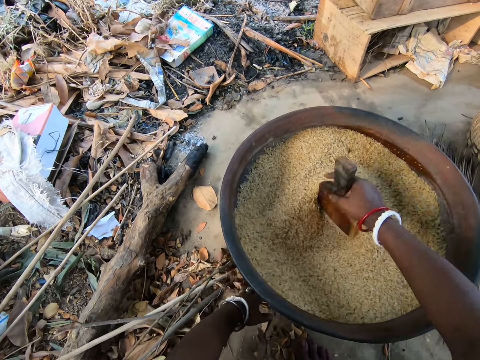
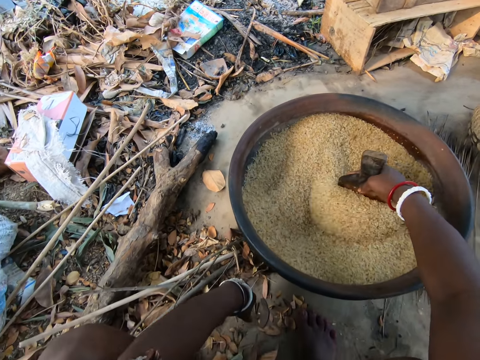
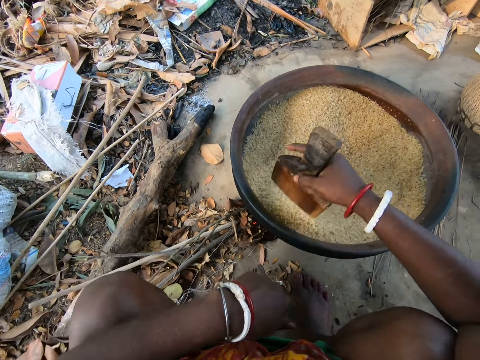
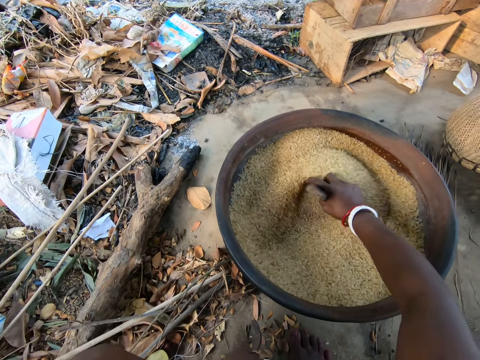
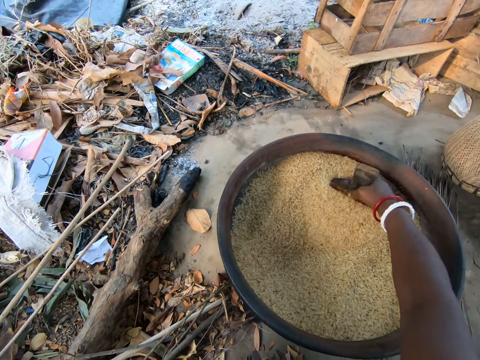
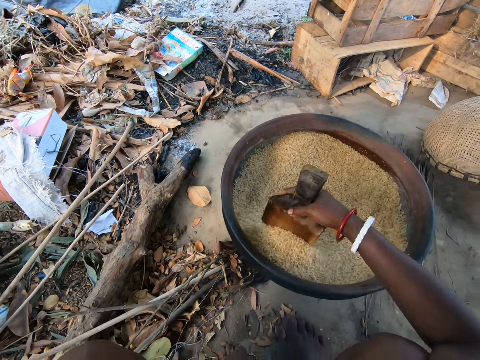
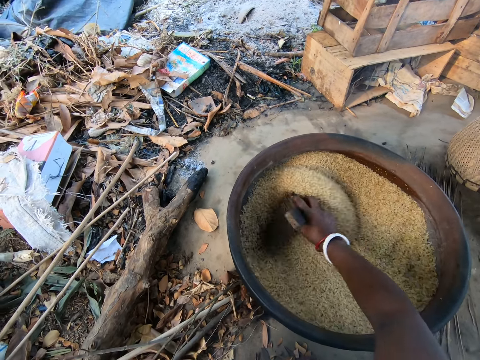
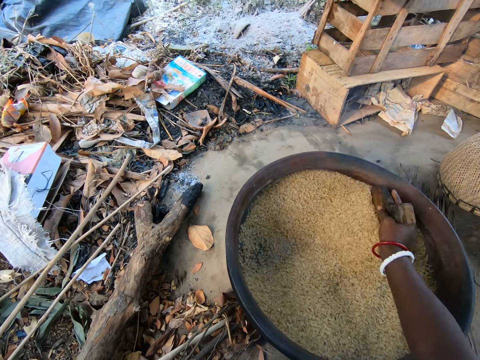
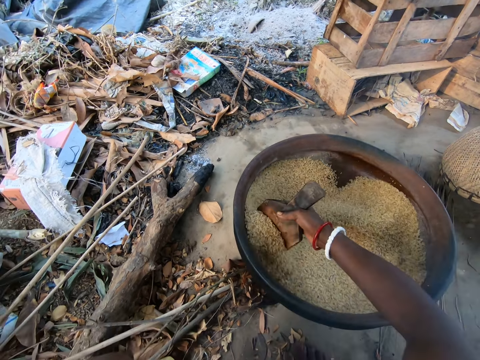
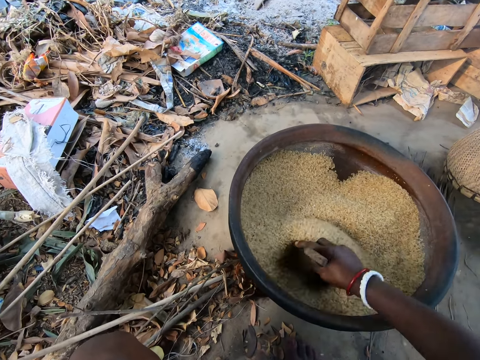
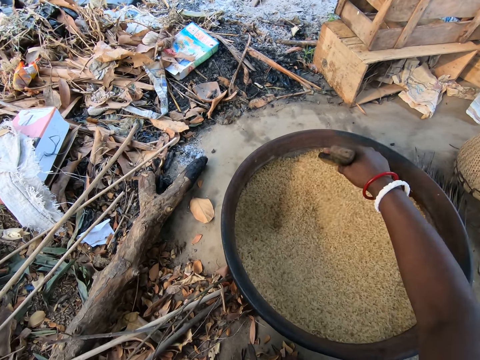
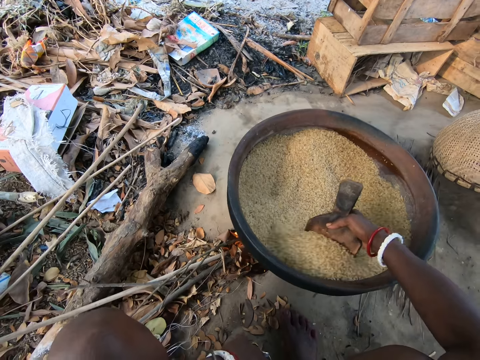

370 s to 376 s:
The camera wearer puts the left hand on the knee.

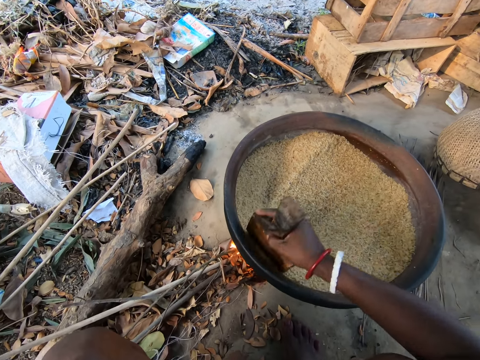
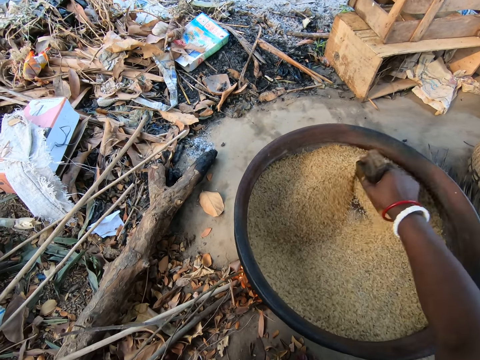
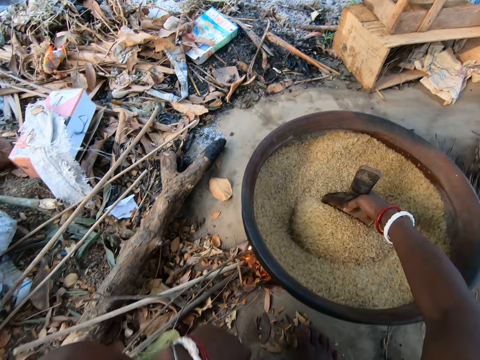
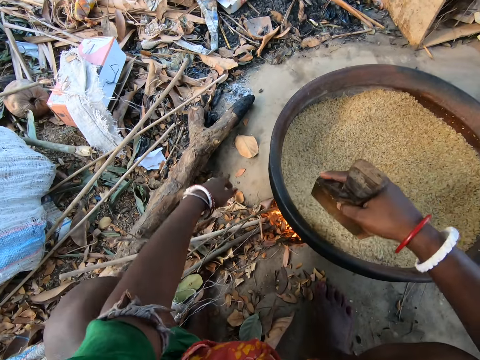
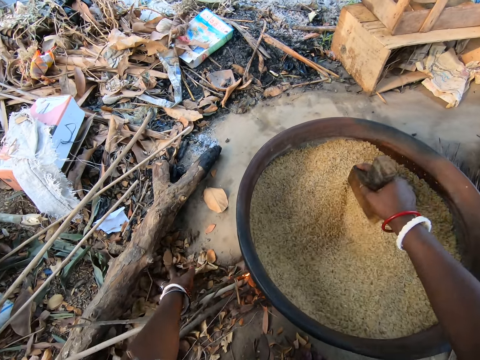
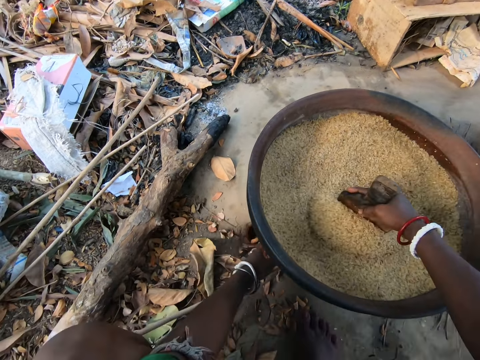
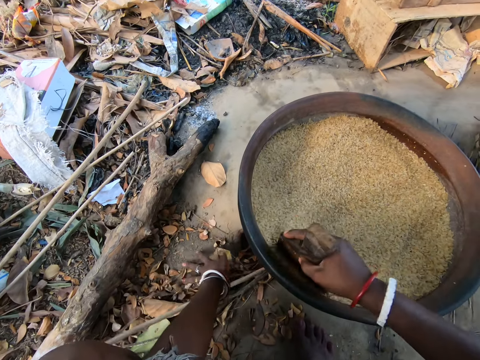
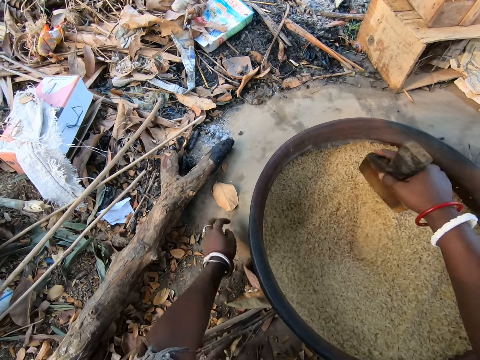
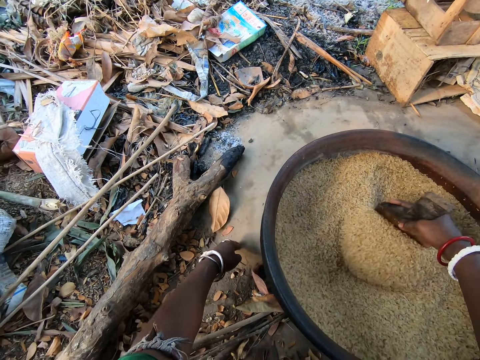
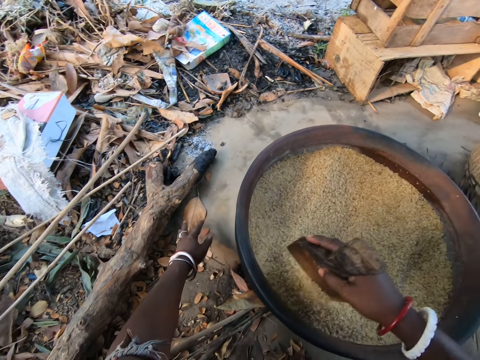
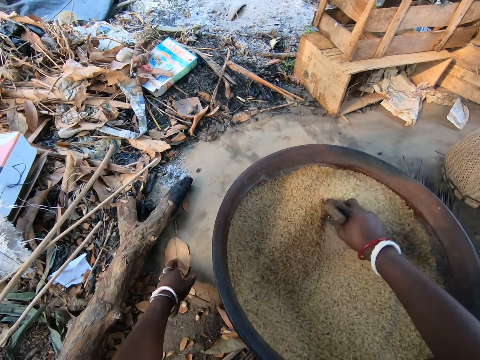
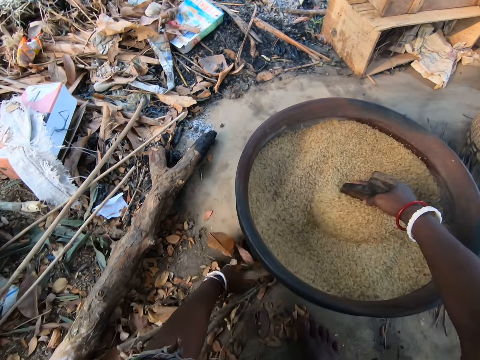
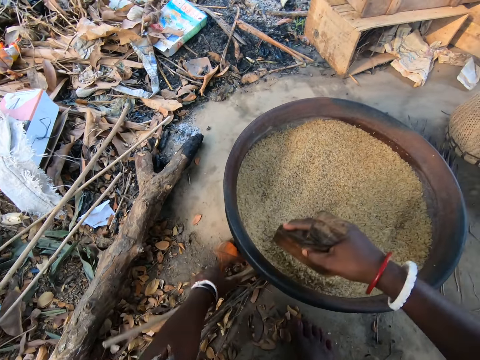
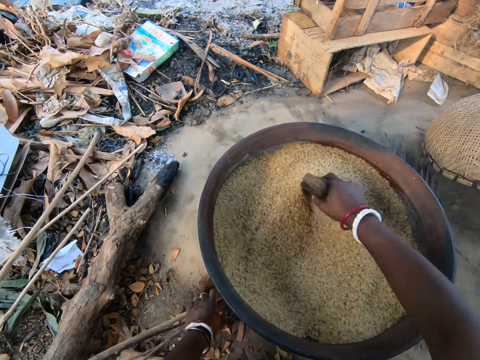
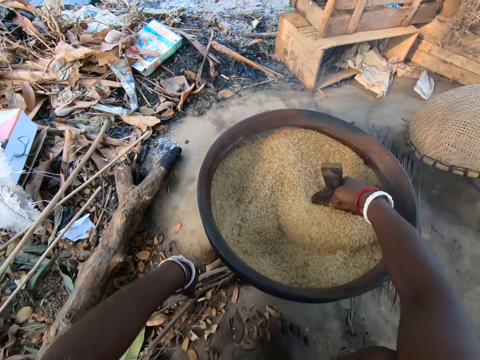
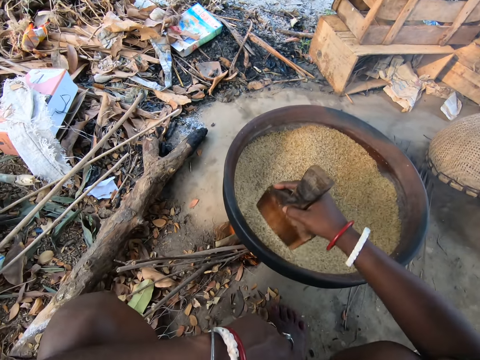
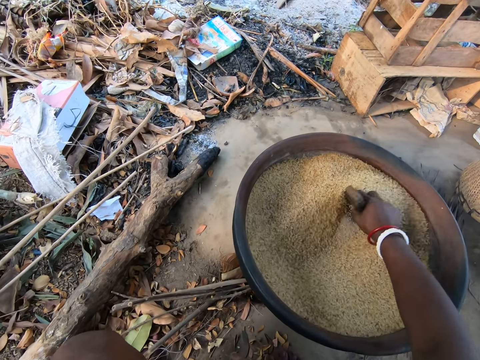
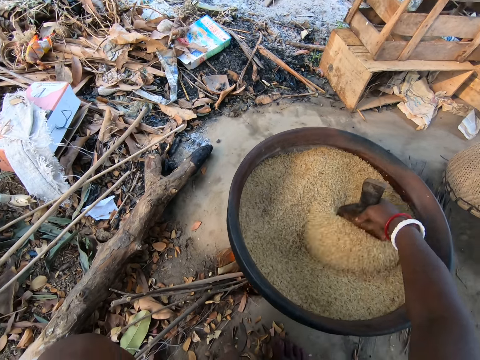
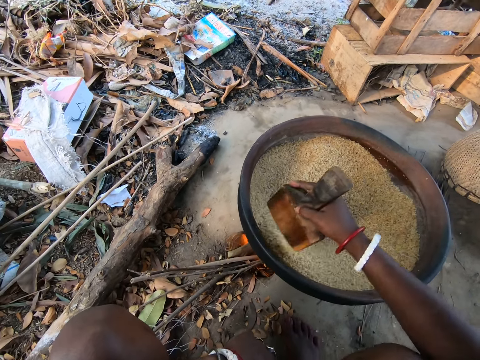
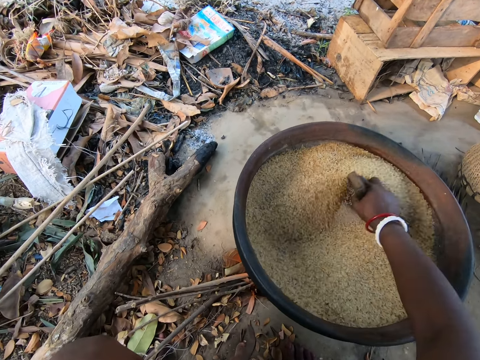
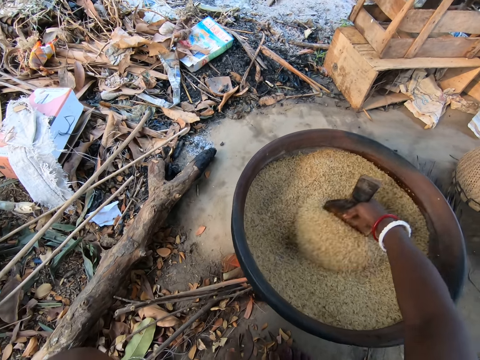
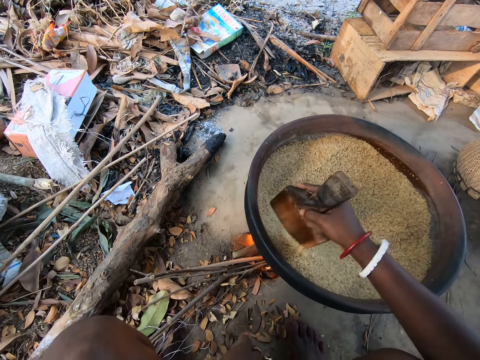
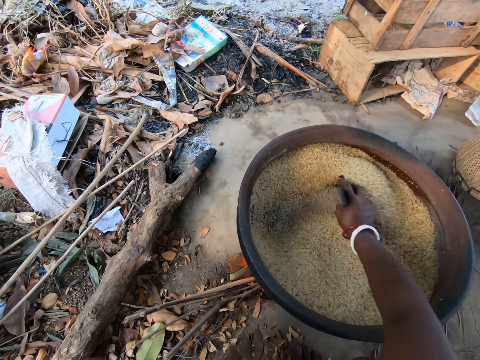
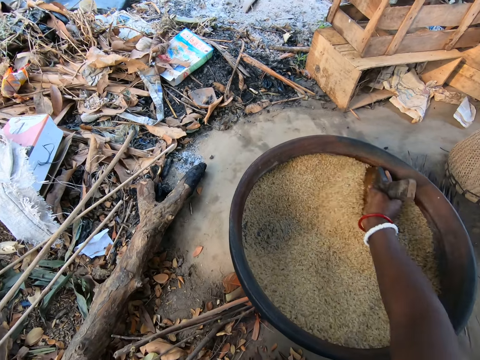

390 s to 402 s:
The camera wearer pushes some dried leaves into the fire with her left hand. She pushes some dried sticks into the fire with her left hand. She puts her left hand on the knee.

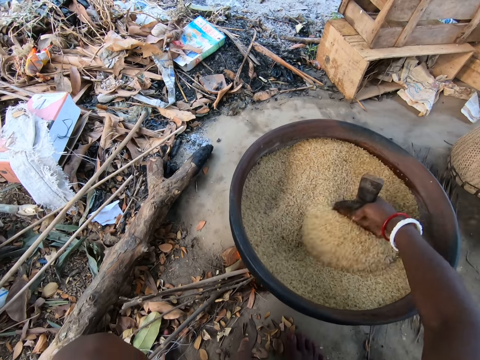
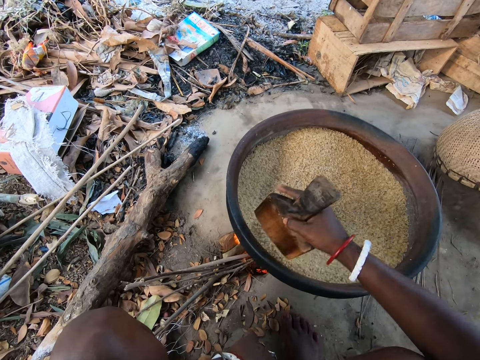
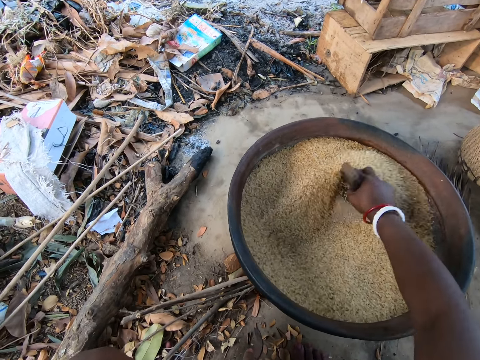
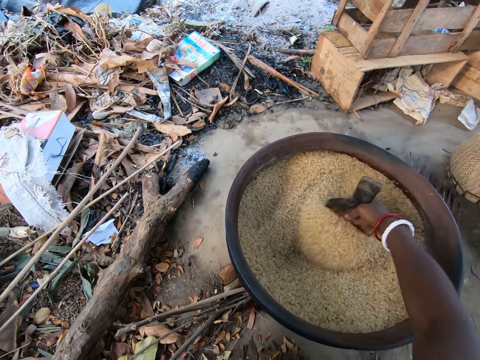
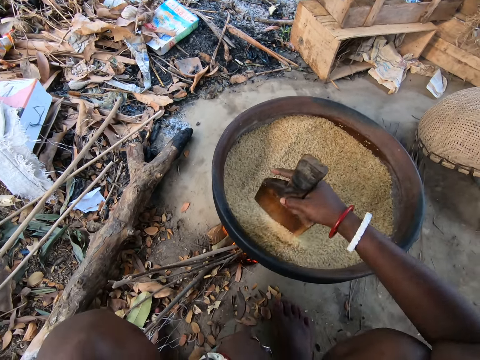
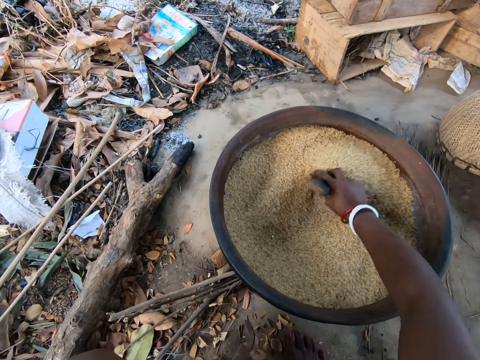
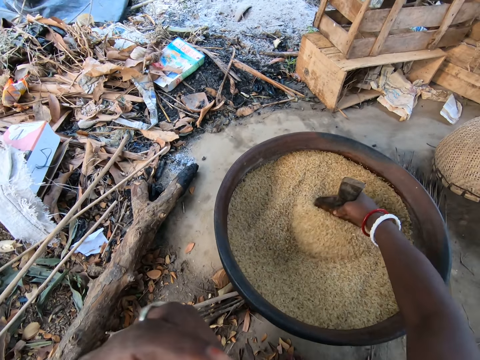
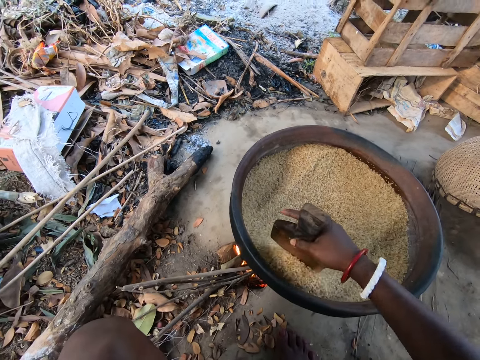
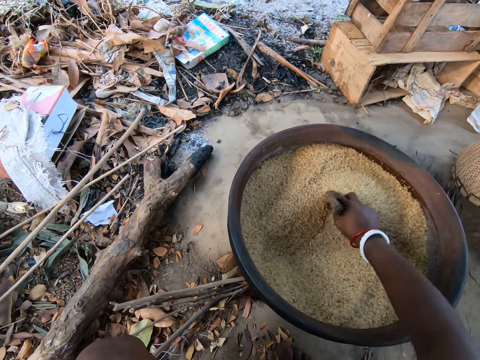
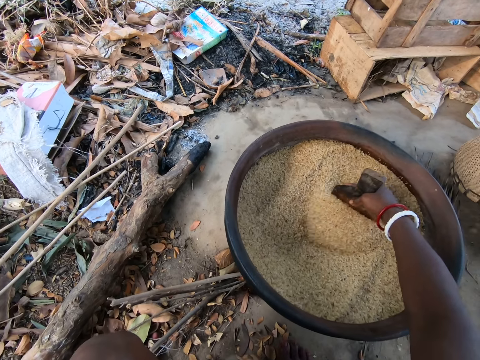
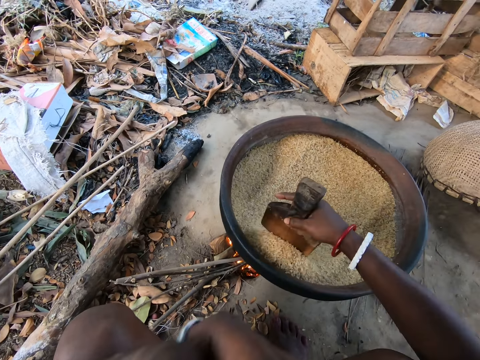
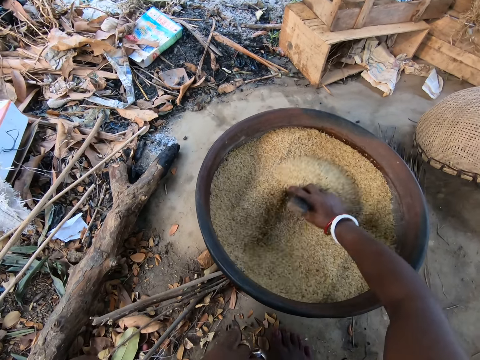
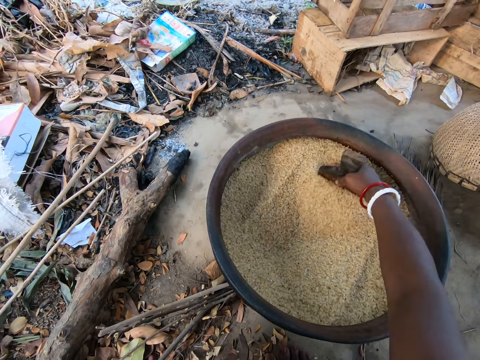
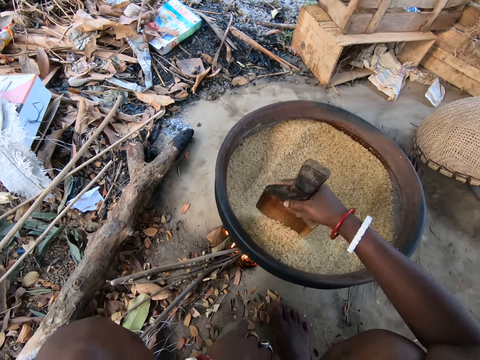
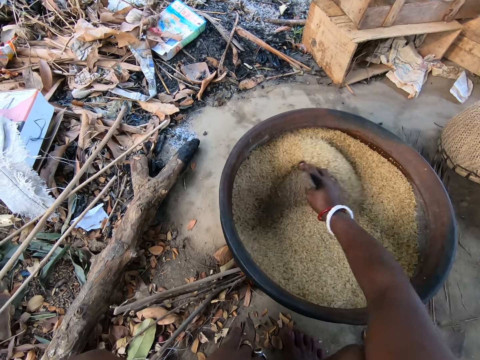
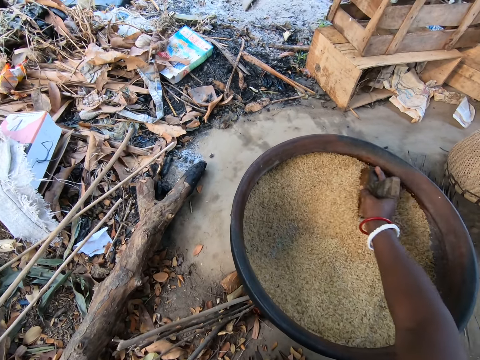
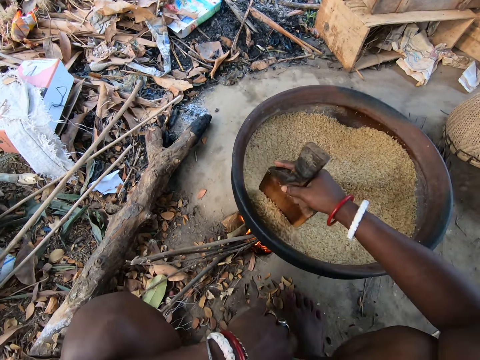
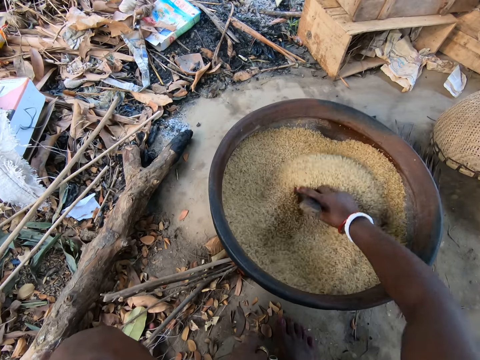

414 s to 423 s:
The camera wearer touches the face.
